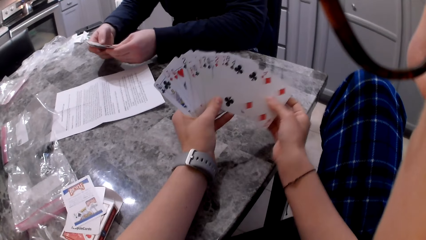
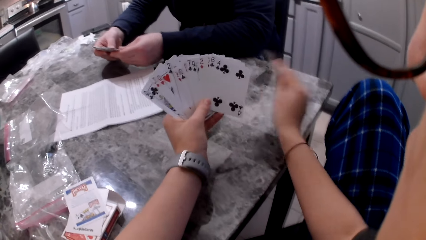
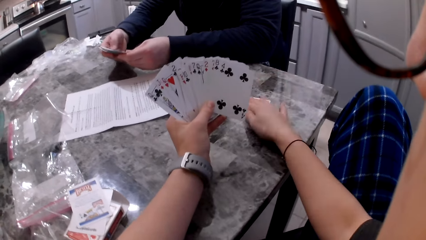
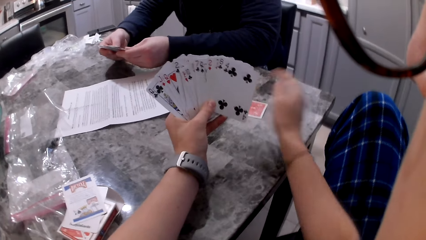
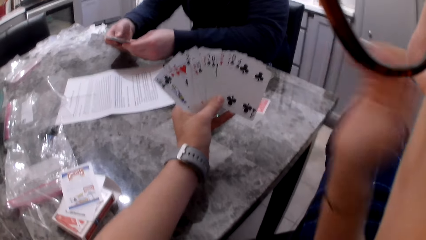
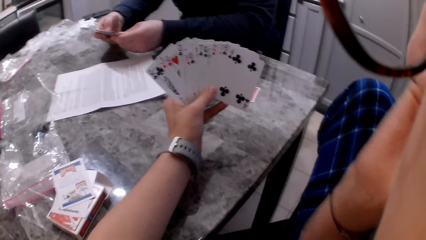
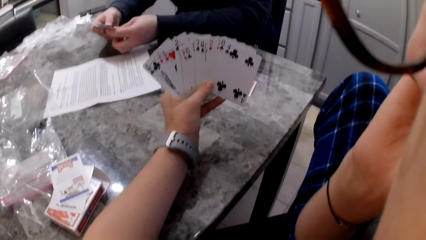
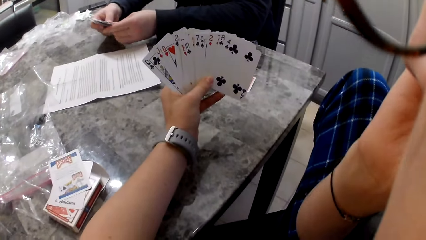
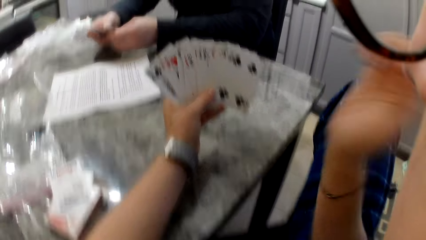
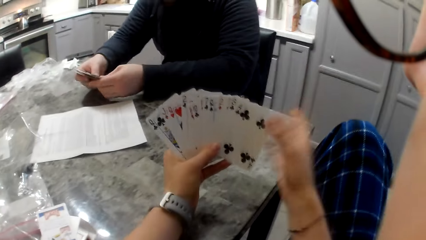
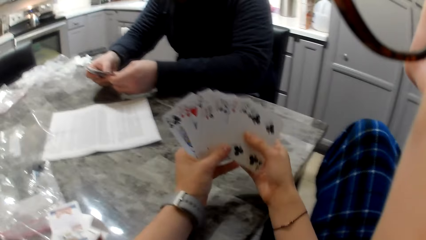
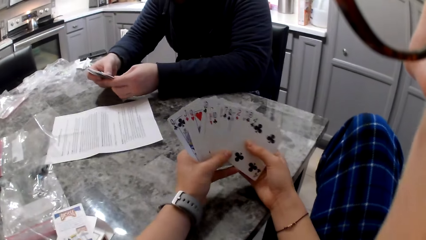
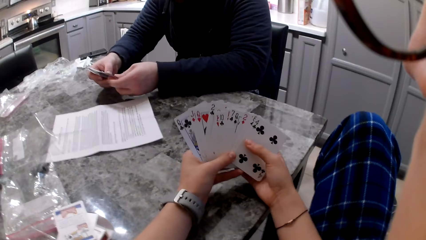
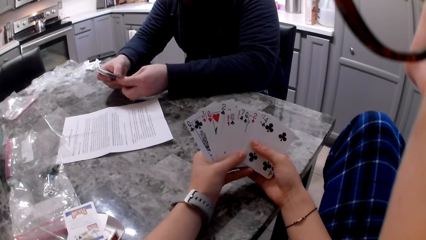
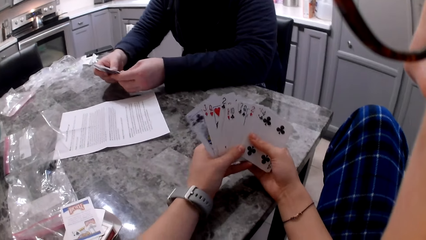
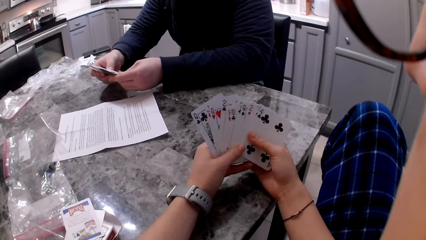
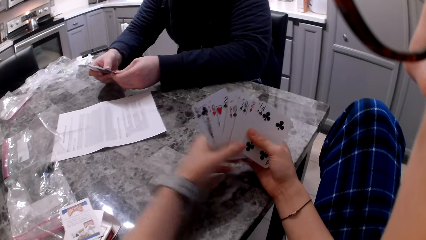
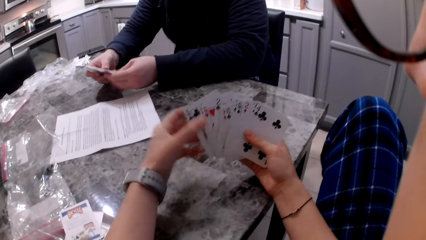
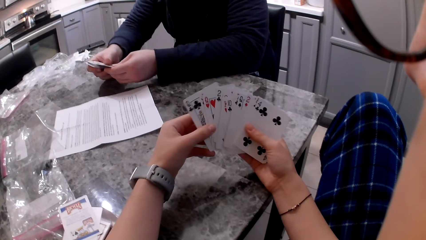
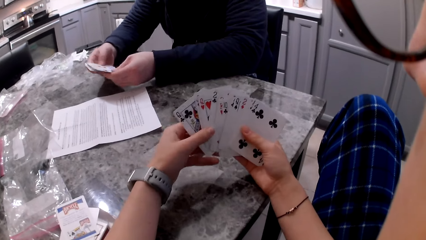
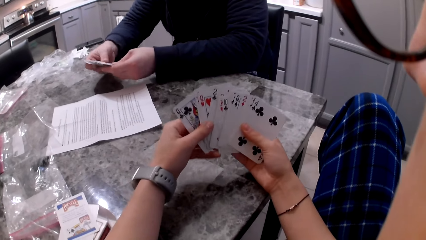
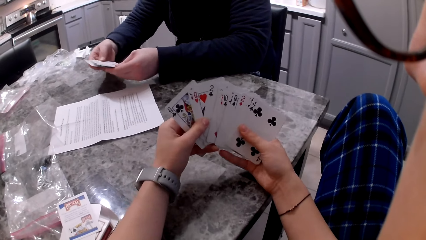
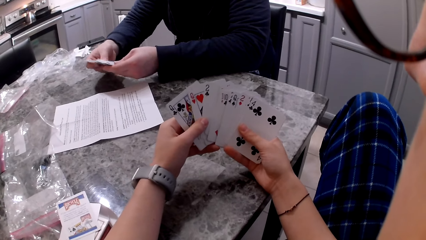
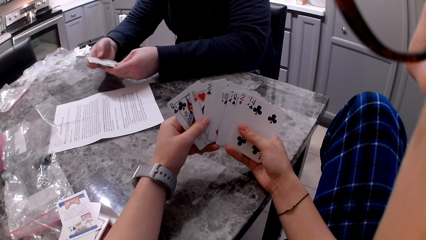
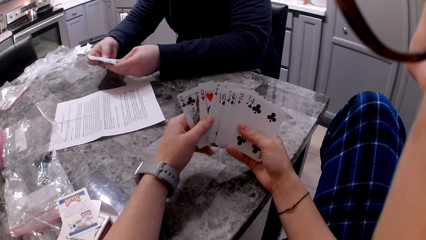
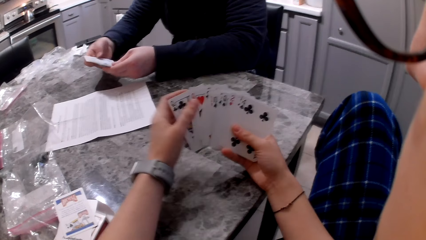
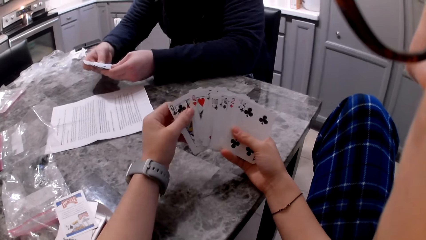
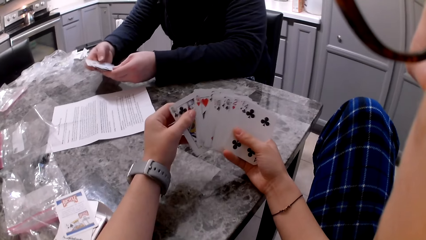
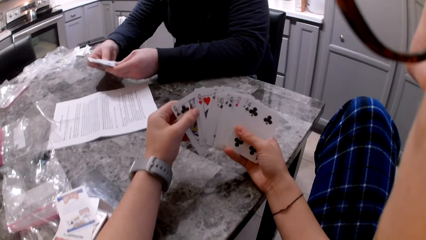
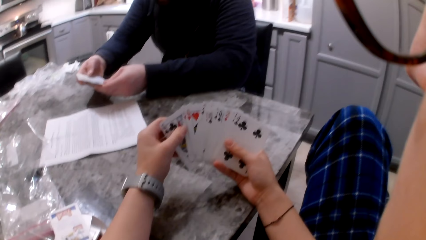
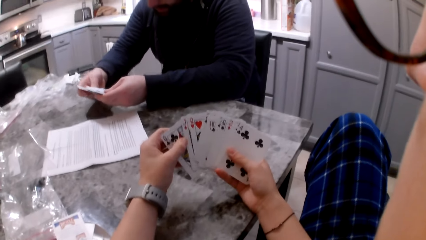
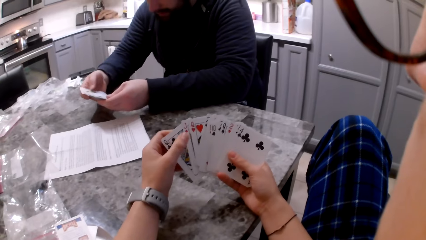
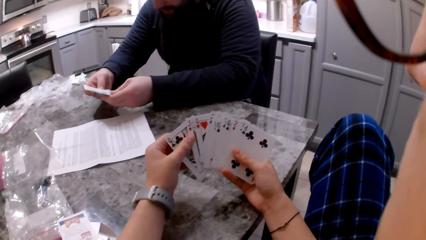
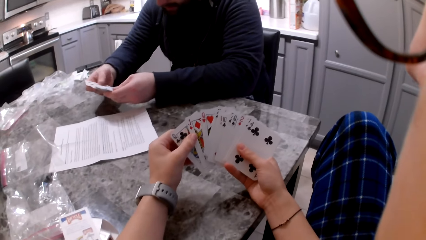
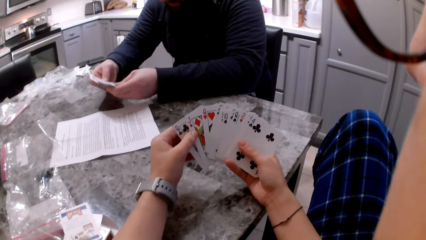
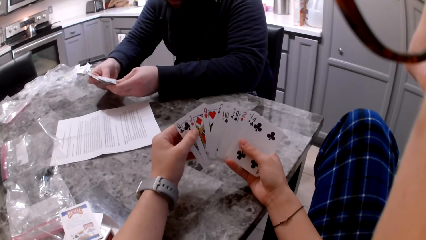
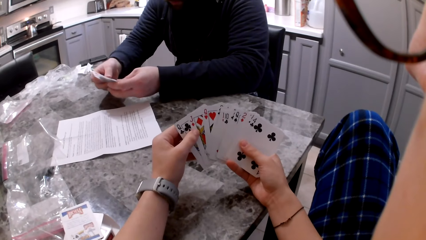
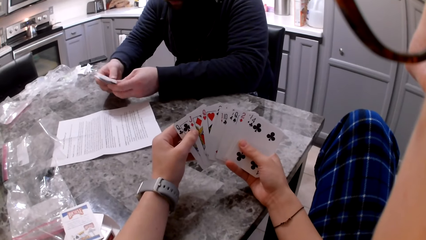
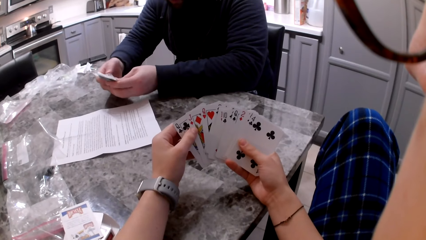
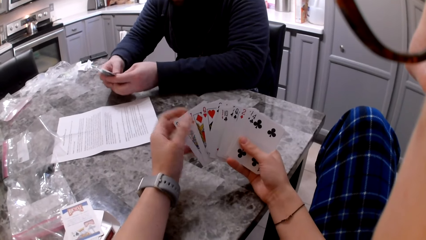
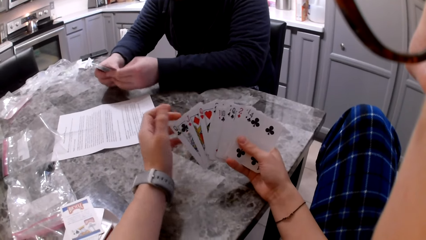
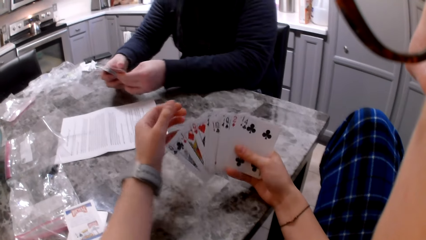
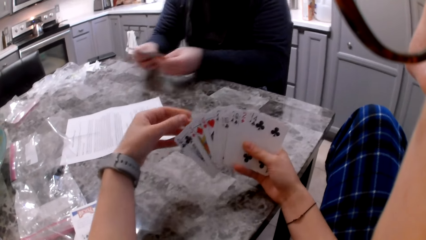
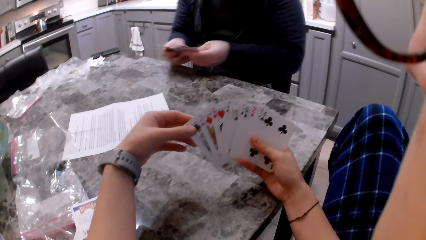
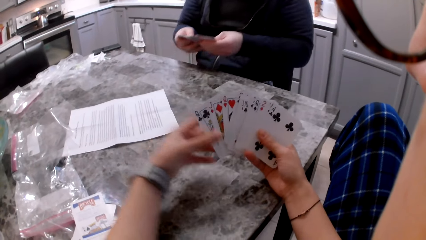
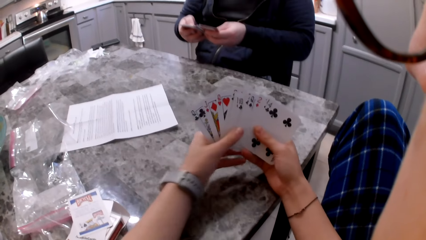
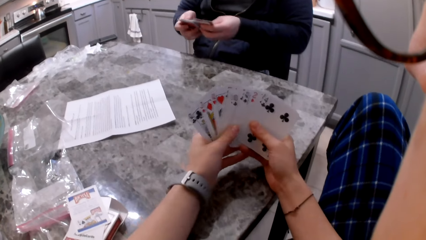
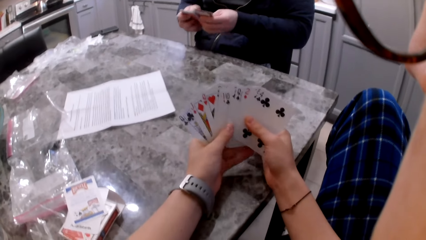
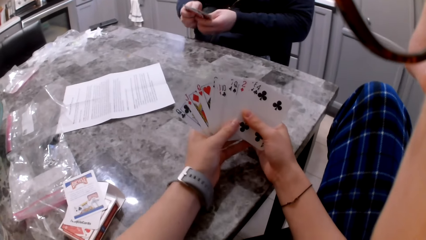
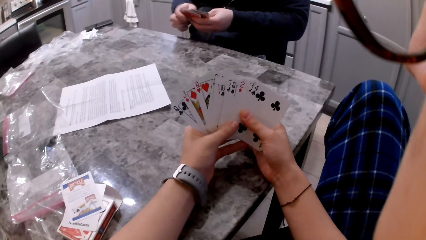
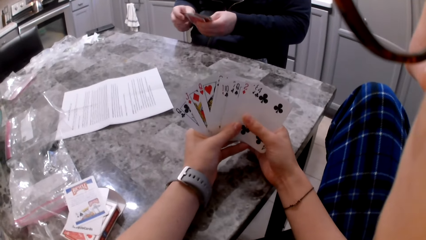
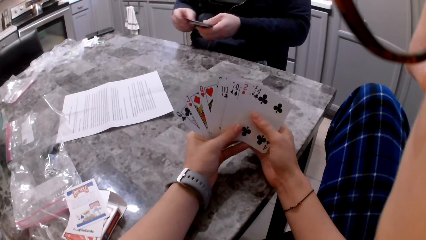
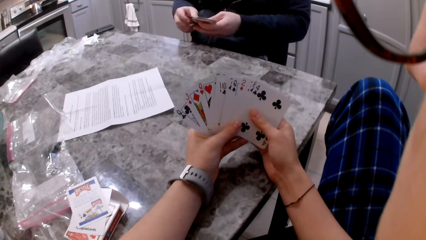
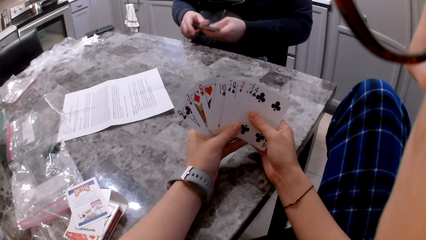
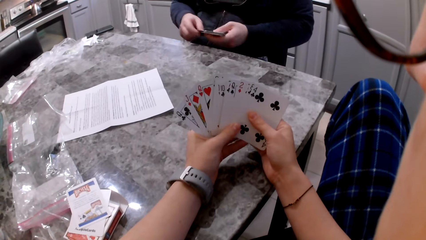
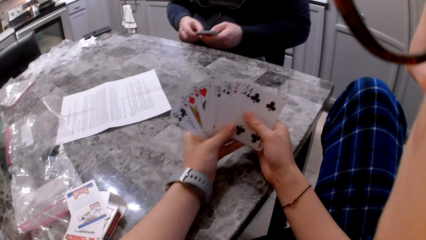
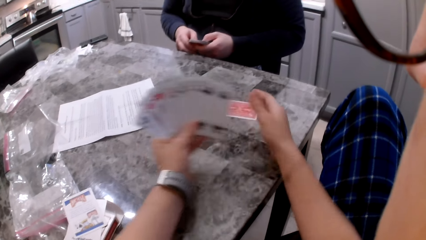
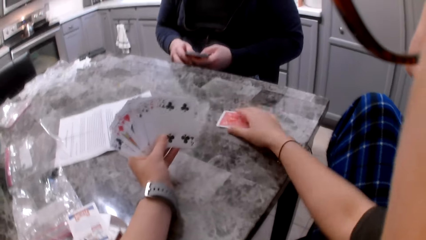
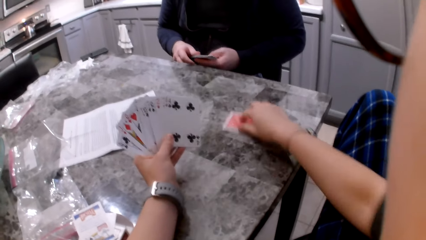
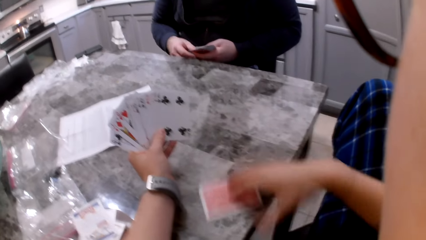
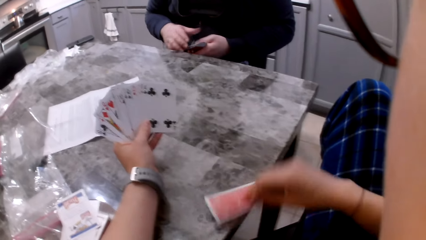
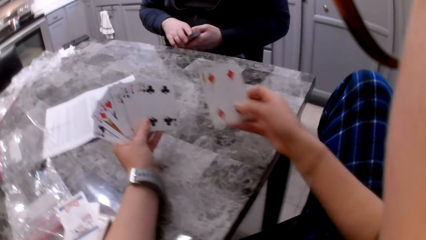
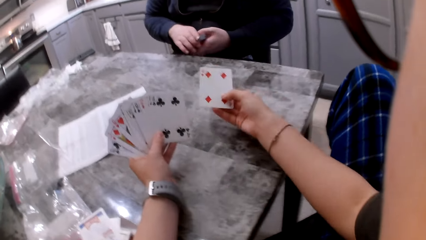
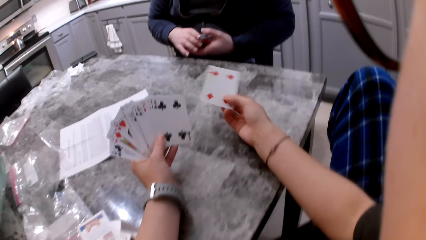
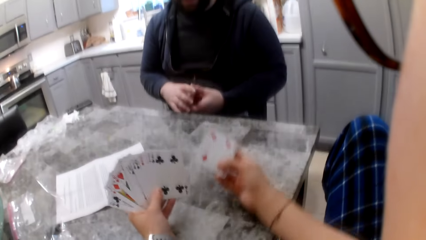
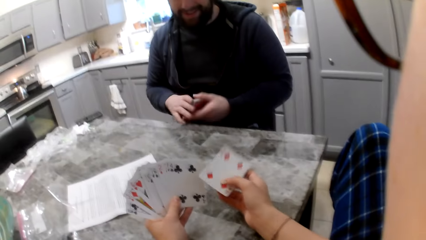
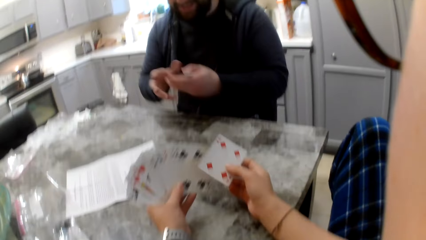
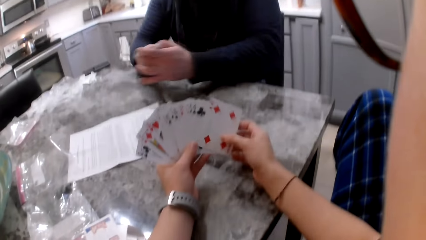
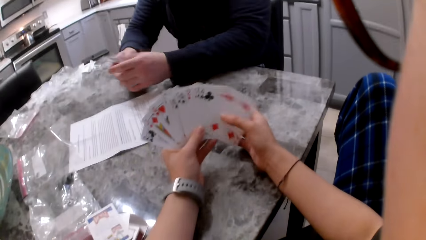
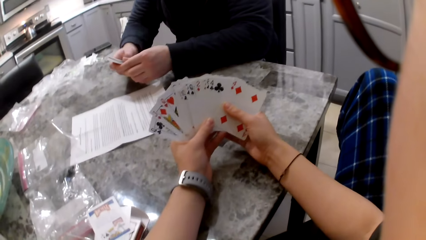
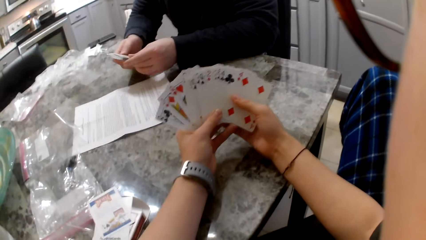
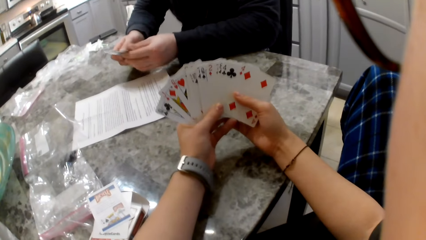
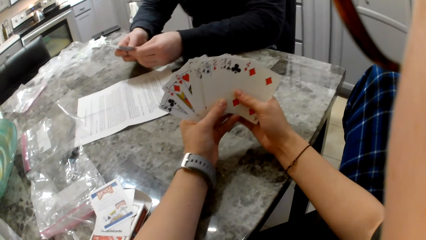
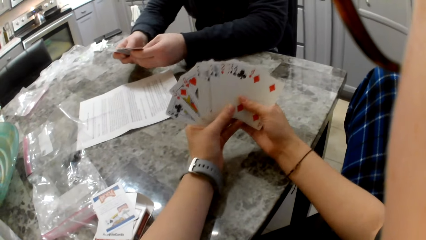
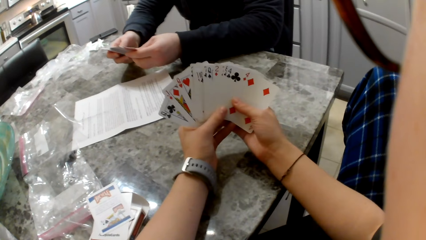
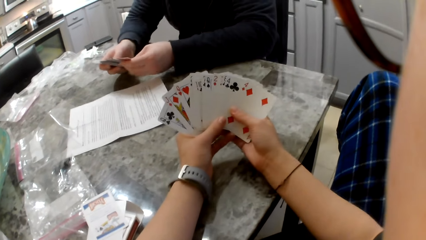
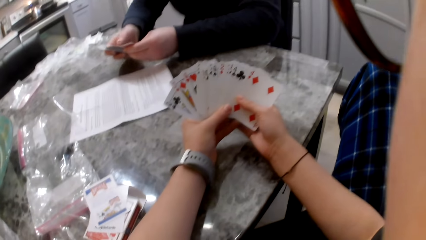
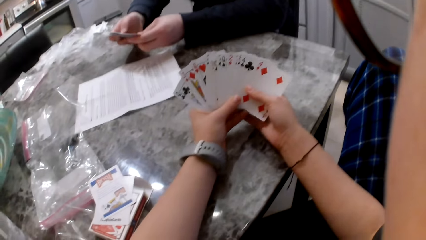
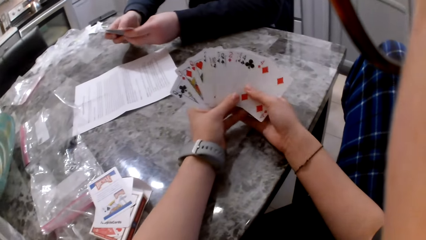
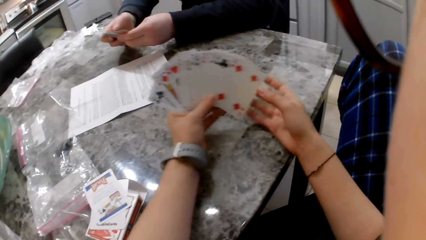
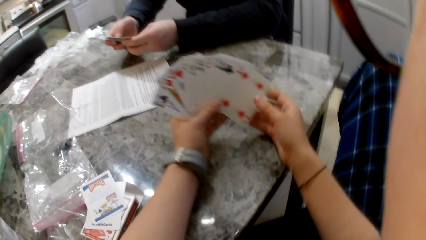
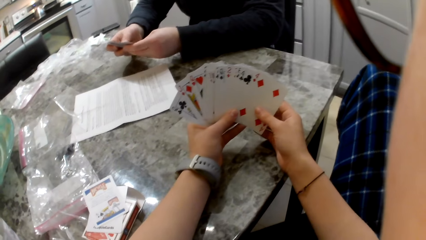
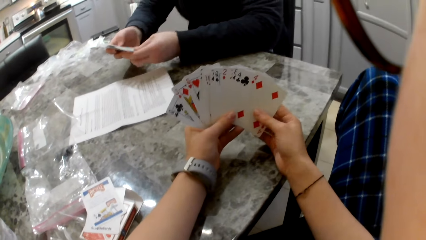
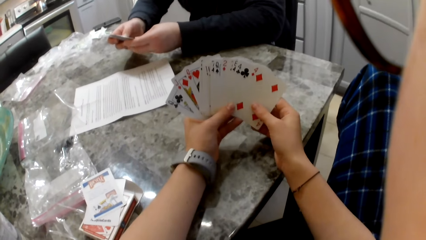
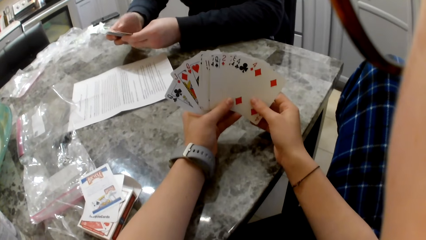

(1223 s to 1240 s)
The camera wearer picks up a card with their right hand. They drop the card on the counter. A man shuffles cards in his hands. The camera wearer adjusts the glasses on their face. They touch their face. The man shuffles the cards in his hands. The camera wearer shuffles the cards in their hands. They pick up the card on the counter with their right hand. They add the cards to their cards. The man shuffles the cards in his hands.
